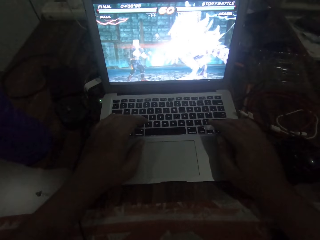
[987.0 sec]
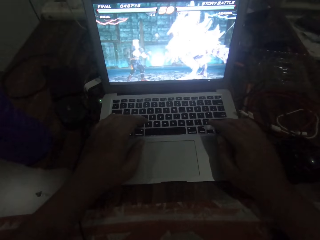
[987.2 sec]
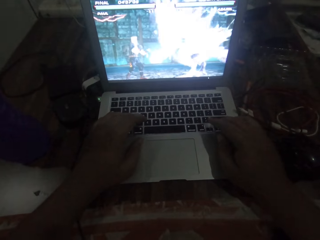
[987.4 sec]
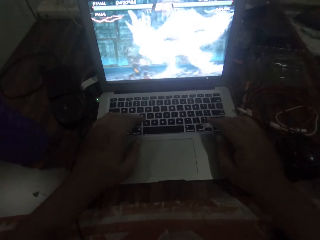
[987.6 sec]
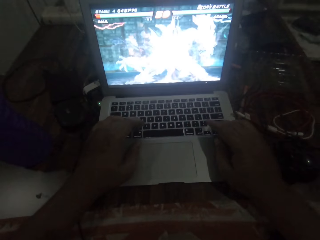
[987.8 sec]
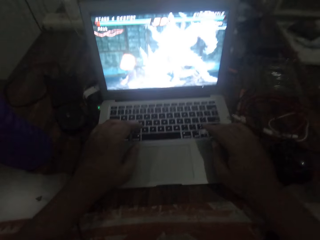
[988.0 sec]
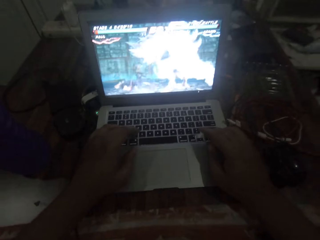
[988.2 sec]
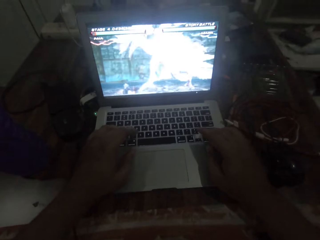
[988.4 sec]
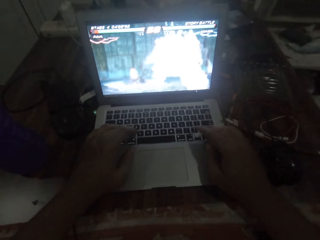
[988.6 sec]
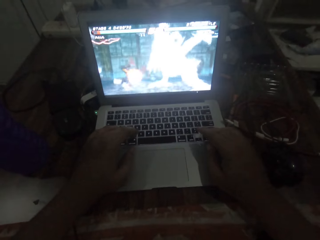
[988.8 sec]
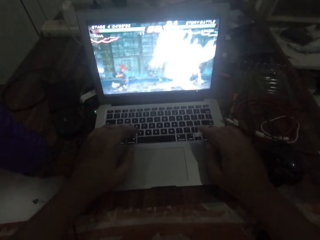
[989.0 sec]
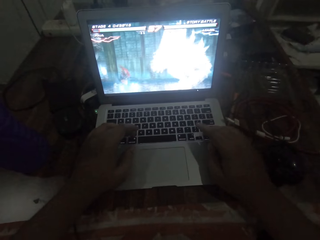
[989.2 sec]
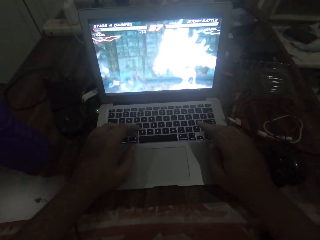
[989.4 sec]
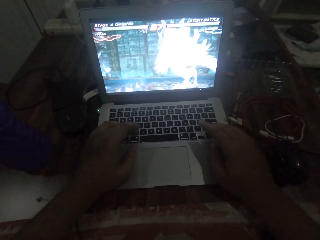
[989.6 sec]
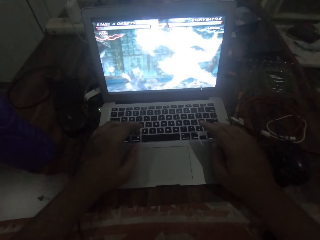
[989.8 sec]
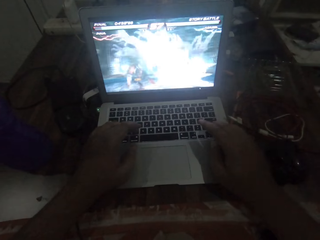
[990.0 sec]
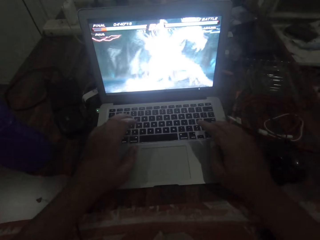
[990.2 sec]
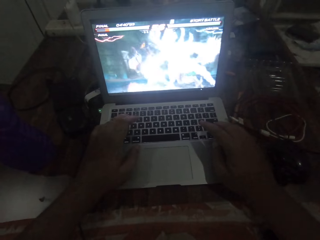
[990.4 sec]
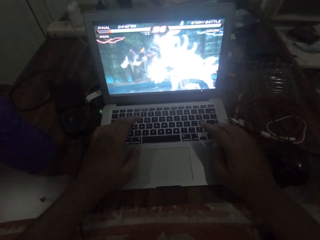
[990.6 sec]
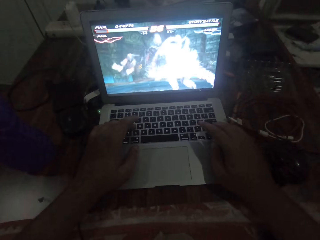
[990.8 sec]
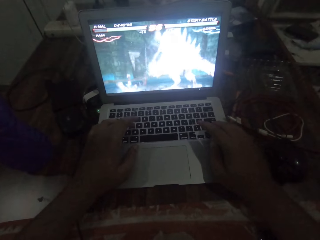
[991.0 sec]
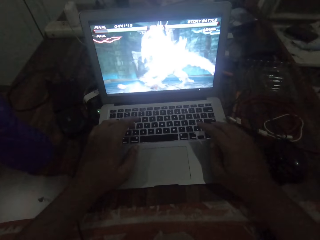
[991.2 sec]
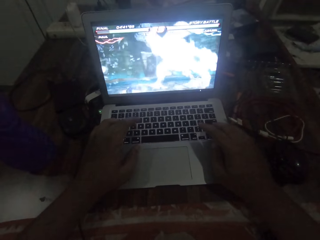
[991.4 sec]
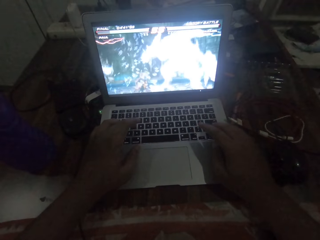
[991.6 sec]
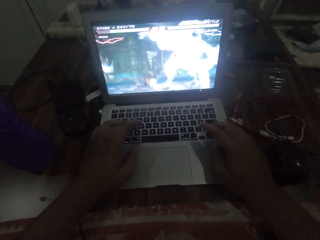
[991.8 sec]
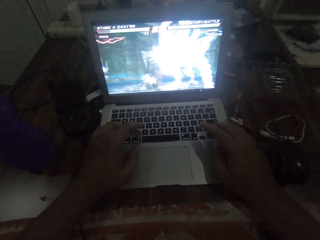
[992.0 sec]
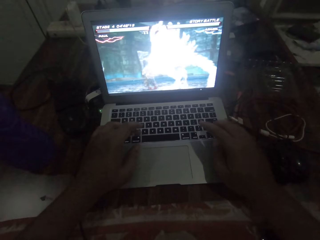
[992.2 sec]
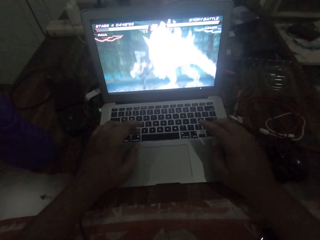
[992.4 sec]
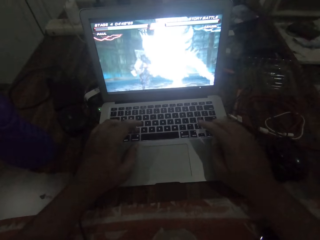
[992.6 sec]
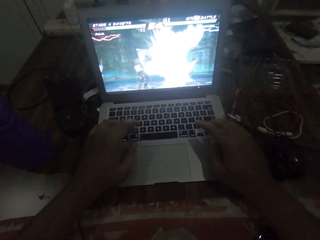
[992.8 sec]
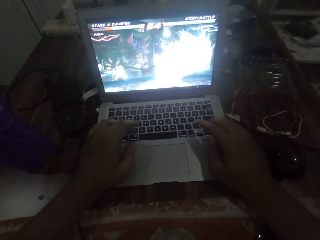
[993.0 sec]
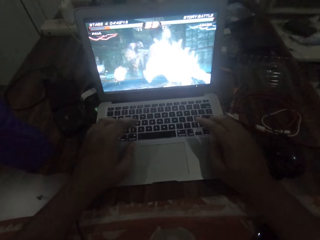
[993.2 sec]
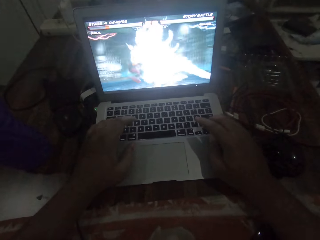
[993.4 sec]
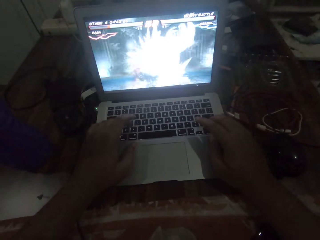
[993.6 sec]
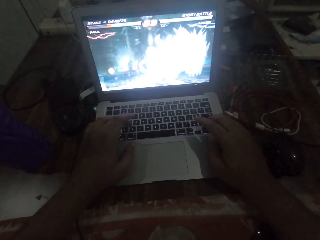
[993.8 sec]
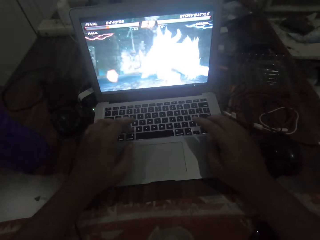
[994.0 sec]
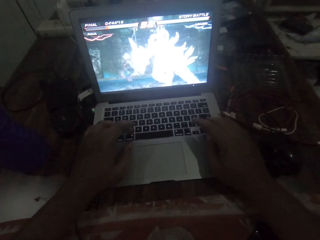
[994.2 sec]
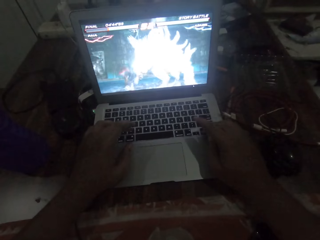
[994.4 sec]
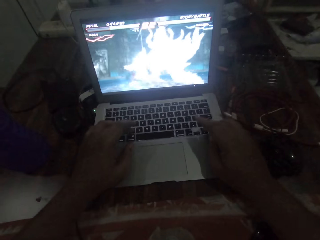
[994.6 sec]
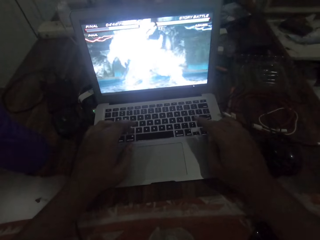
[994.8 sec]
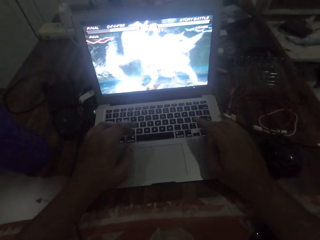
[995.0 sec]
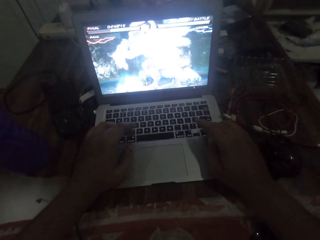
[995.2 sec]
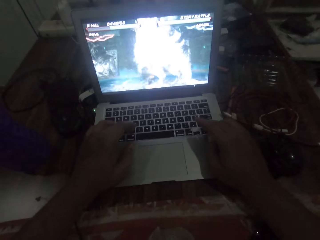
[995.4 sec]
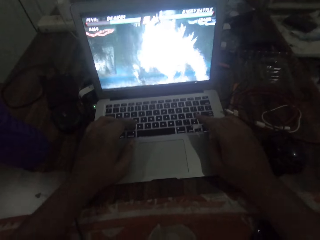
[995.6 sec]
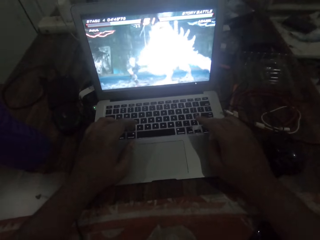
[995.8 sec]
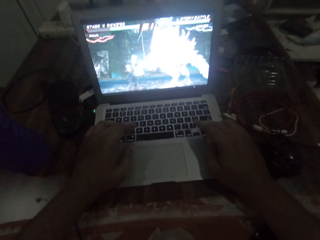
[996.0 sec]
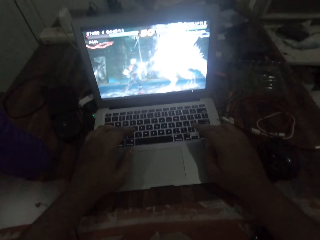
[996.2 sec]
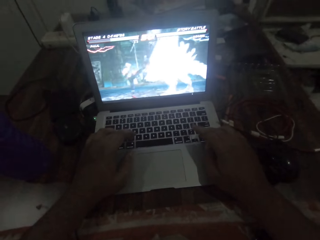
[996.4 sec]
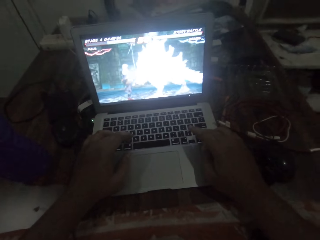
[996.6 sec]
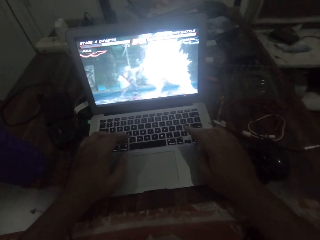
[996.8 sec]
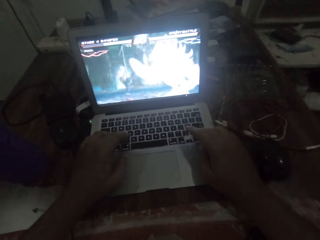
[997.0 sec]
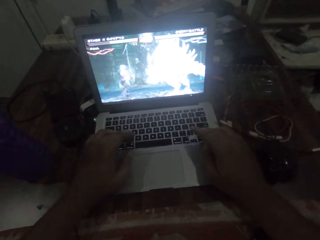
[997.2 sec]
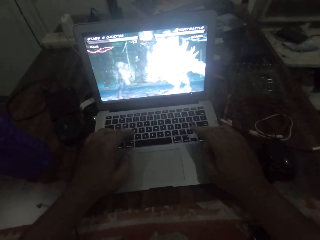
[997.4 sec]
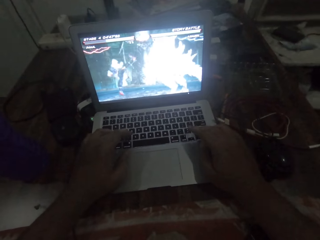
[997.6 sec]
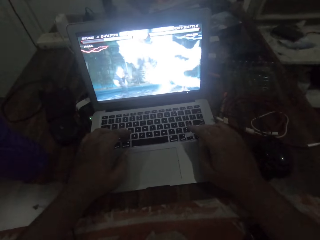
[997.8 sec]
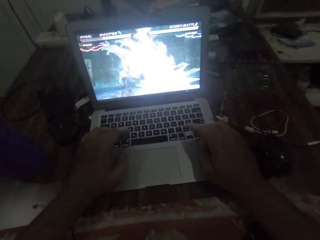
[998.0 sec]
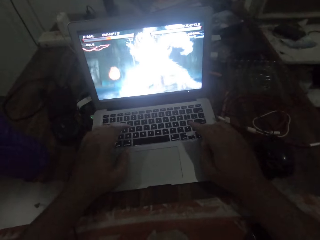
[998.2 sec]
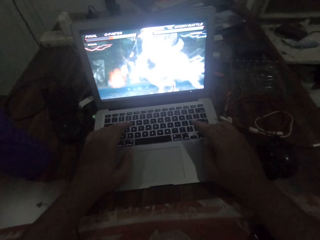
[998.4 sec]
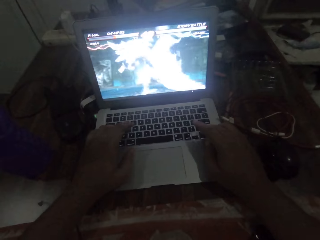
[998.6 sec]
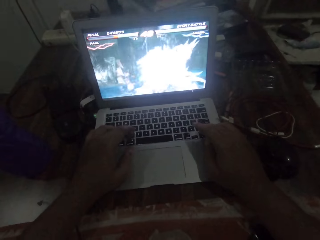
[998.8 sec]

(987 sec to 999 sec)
The camera wearer operates the laptop keys with both hands.

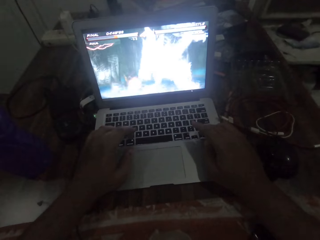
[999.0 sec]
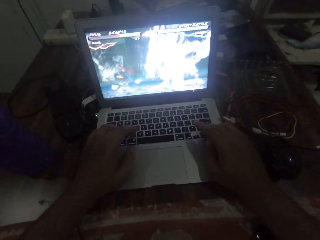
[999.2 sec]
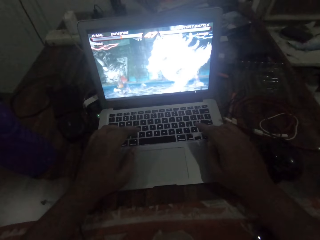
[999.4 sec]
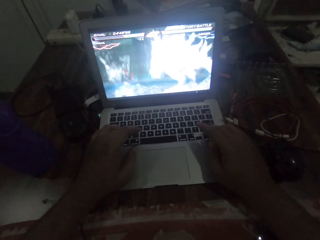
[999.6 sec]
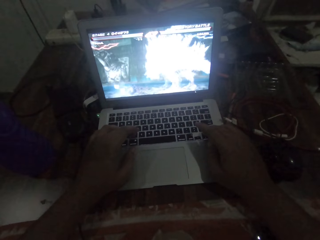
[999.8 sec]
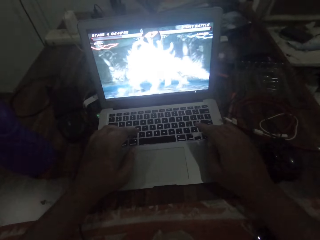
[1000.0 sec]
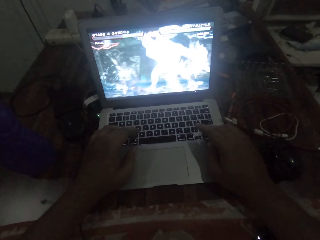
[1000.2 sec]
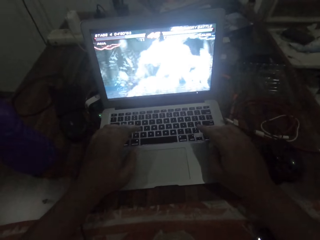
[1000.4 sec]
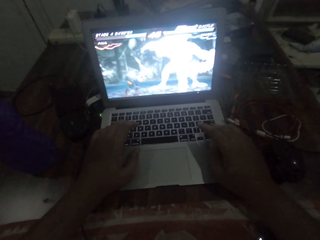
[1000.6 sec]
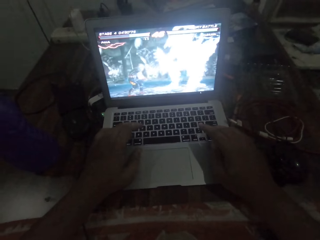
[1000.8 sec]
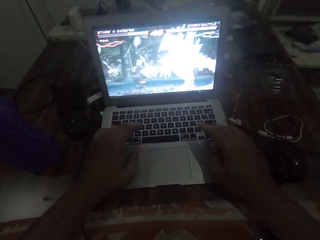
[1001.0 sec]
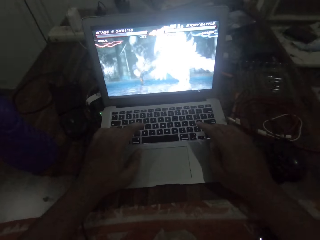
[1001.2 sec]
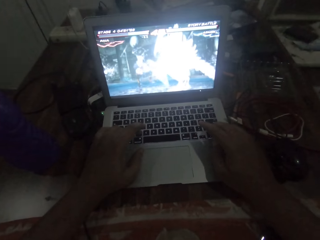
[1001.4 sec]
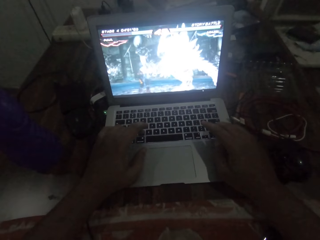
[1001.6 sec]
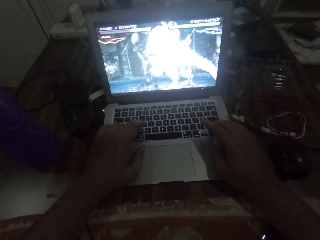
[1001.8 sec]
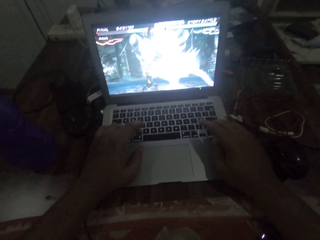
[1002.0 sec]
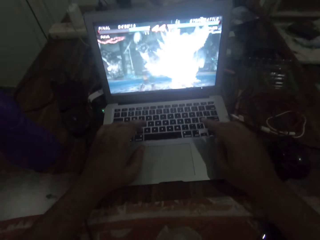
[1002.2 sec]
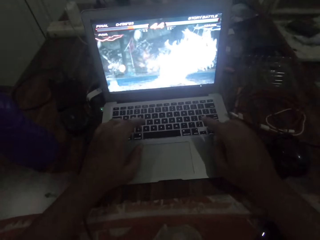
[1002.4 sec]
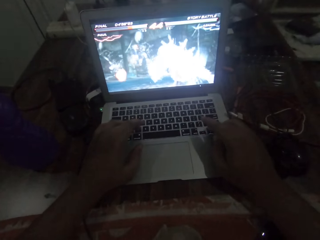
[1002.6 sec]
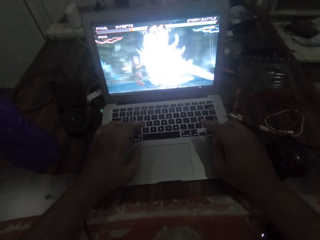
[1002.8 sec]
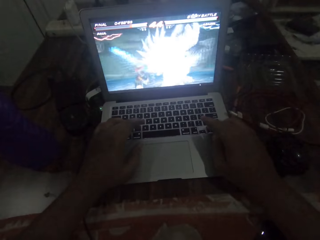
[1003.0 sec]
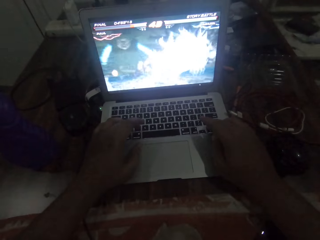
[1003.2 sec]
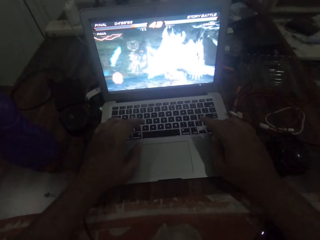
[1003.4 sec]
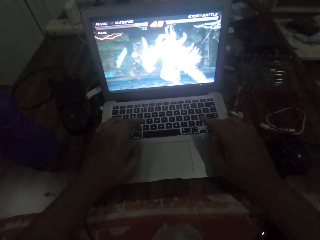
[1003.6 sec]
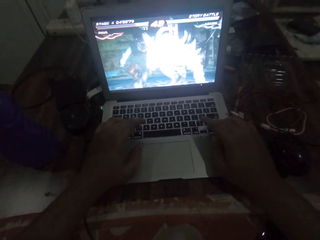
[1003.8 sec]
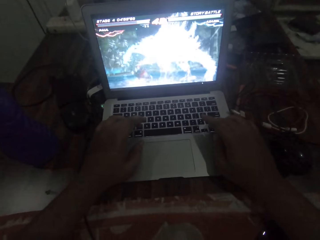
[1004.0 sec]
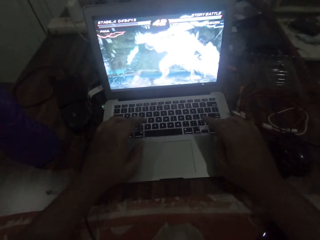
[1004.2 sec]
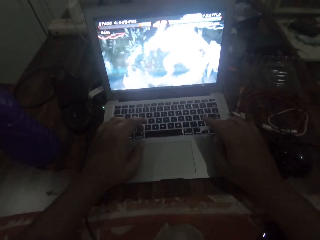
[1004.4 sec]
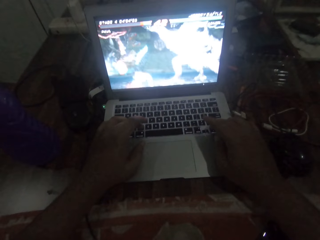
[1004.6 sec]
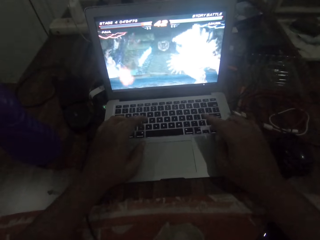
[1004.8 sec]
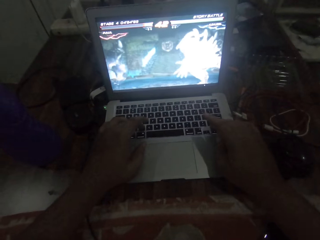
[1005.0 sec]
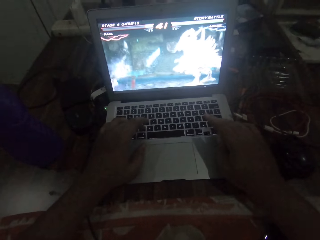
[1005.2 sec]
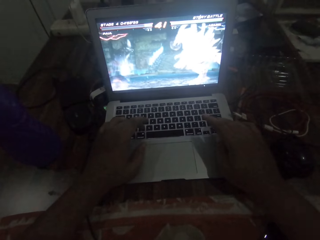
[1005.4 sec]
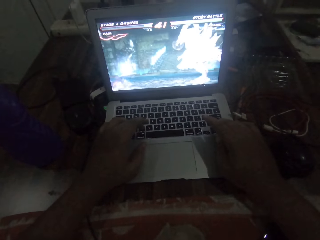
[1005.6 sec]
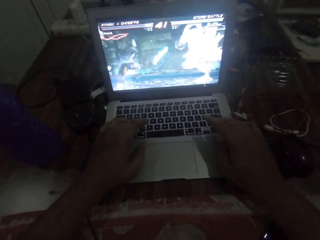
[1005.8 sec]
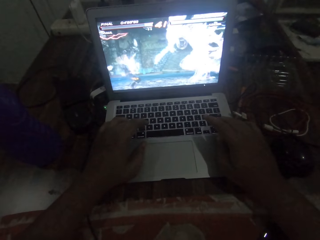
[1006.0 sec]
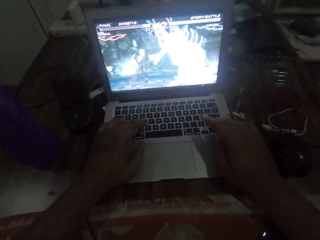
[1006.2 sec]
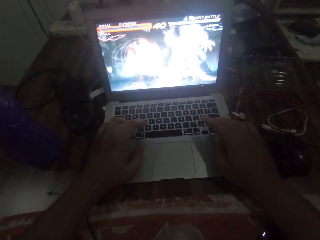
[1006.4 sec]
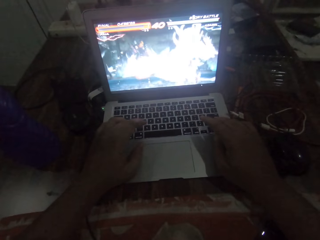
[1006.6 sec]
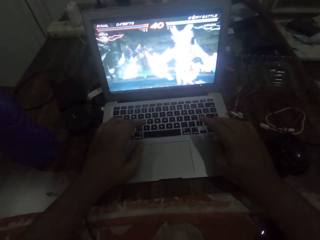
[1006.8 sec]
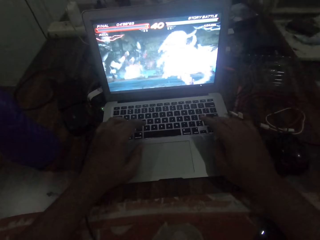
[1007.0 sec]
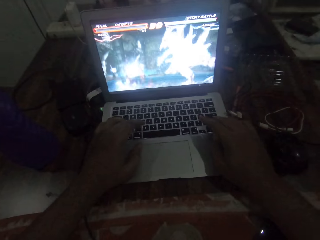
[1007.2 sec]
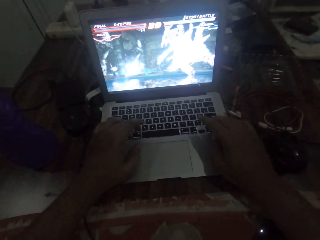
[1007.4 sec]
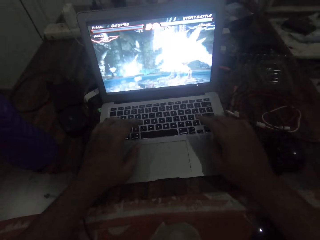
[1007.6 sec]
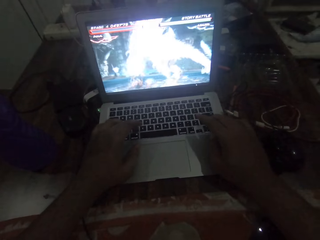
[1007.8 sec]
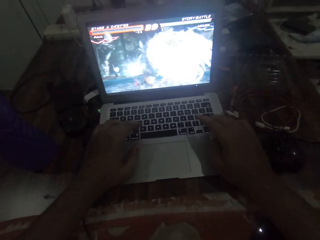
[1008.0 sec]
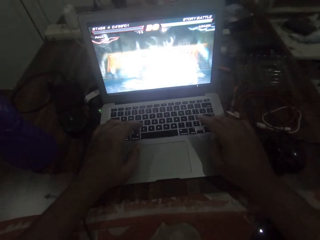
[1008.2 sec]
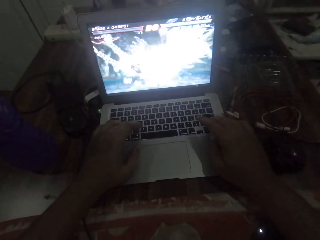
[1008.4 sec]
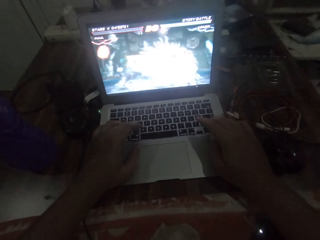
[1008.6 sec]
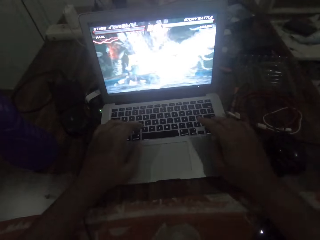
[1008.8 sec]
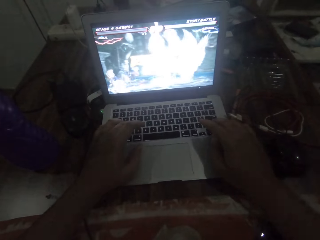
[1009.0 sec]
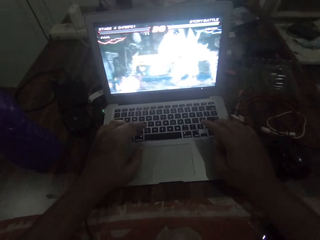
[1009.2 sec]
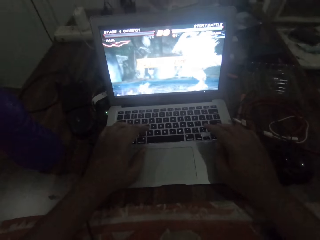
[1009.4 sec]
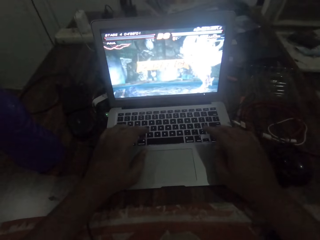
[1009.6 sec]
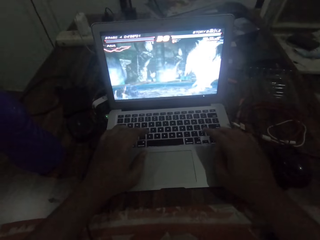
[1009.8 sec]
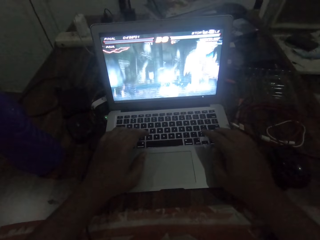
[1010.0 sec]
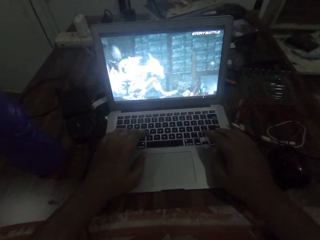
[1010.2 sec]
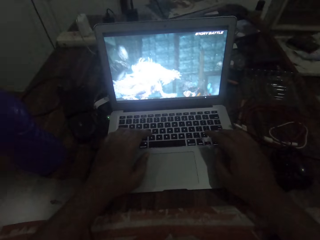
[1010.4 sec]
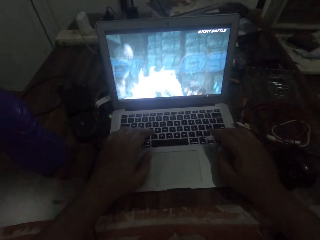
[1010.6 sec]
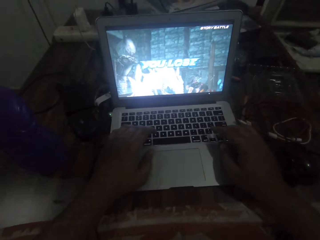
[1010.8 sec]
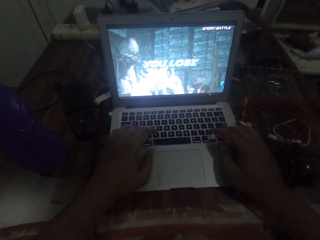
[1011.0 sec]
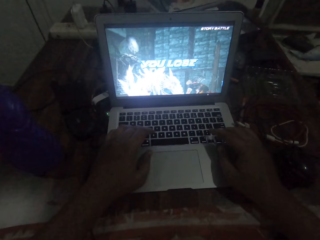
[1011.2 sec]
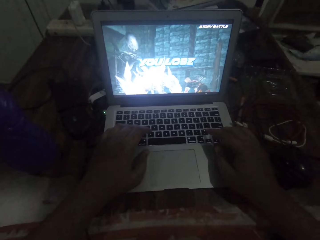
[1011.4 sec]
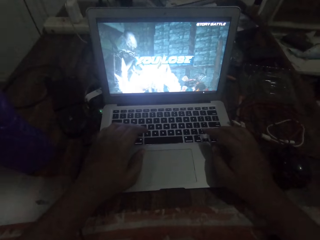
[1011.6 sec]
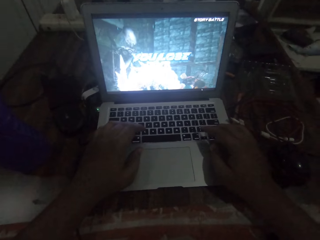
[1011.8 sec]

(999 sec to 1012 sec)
The camera wearer operates the laptop keys with both hands.
